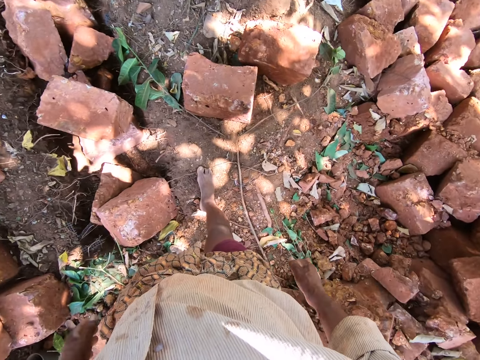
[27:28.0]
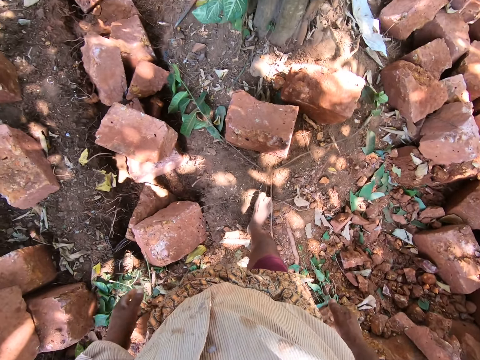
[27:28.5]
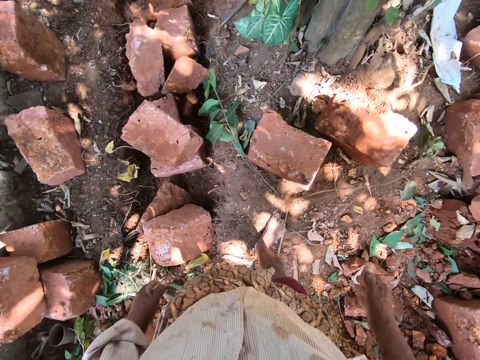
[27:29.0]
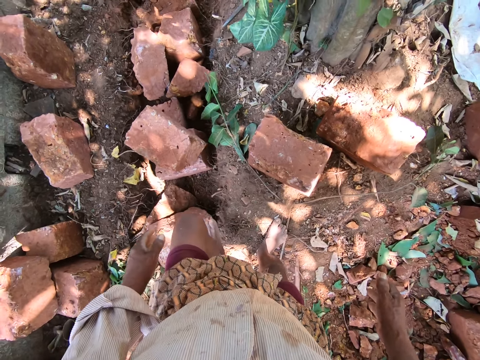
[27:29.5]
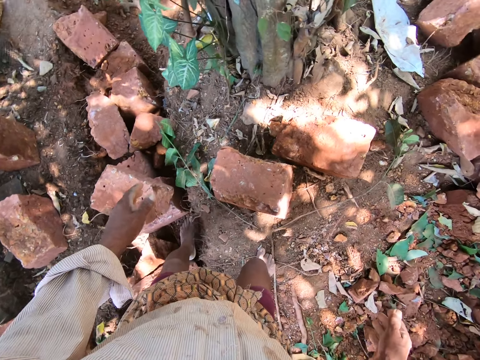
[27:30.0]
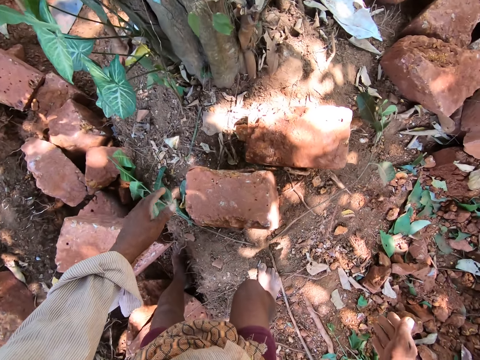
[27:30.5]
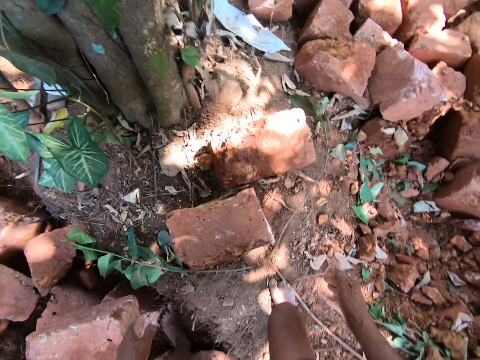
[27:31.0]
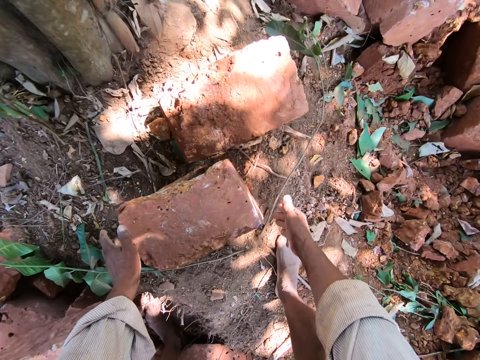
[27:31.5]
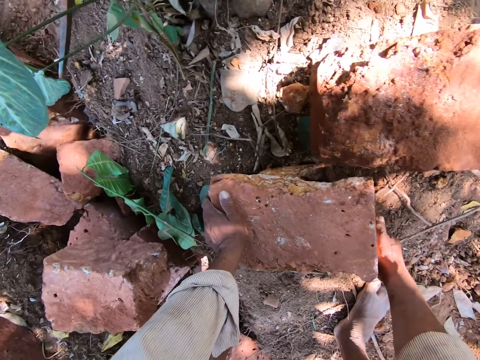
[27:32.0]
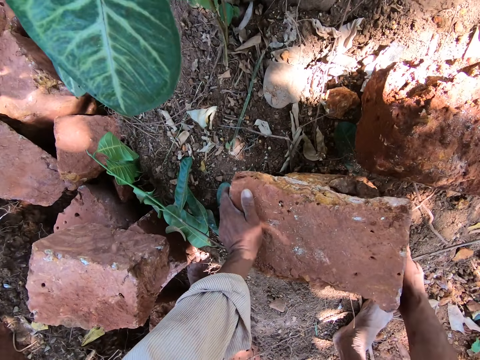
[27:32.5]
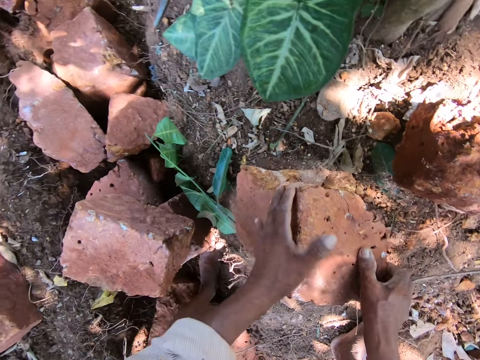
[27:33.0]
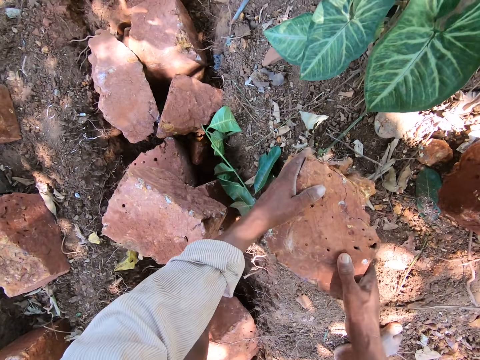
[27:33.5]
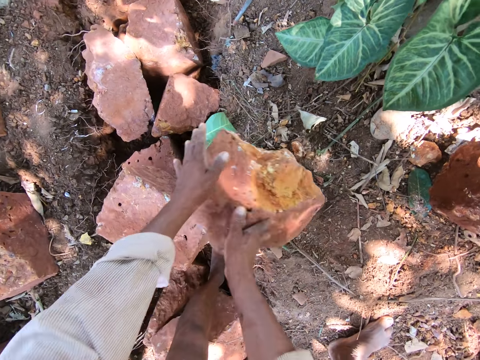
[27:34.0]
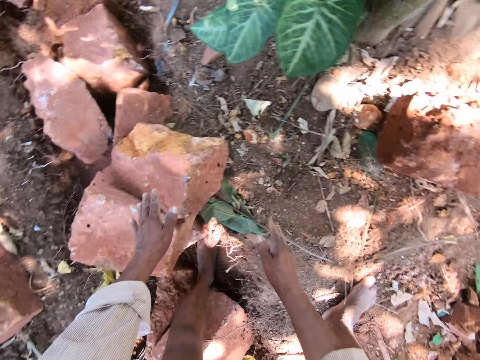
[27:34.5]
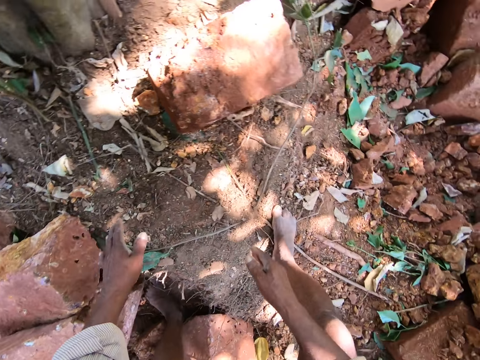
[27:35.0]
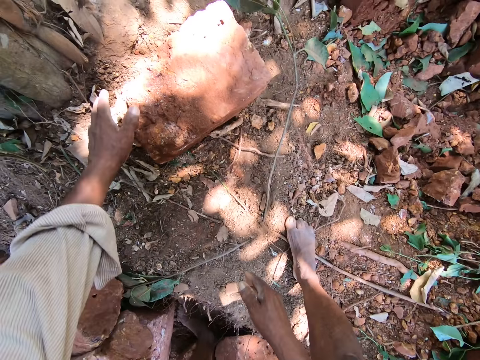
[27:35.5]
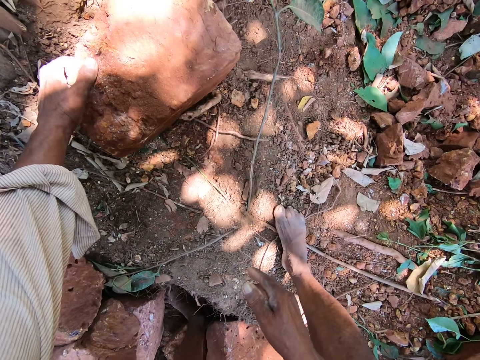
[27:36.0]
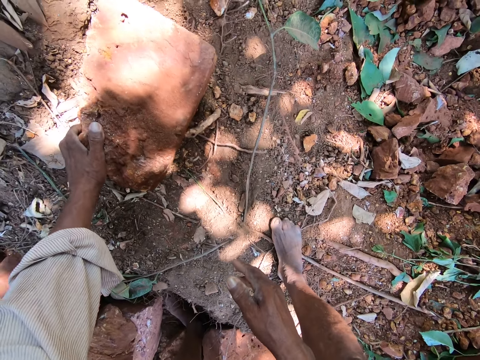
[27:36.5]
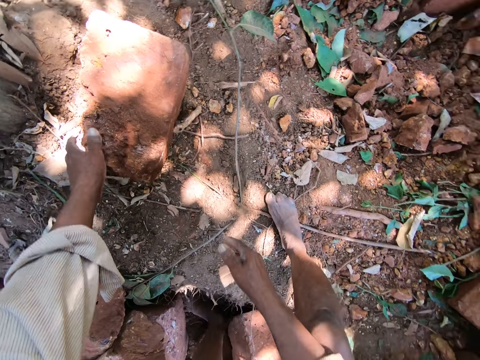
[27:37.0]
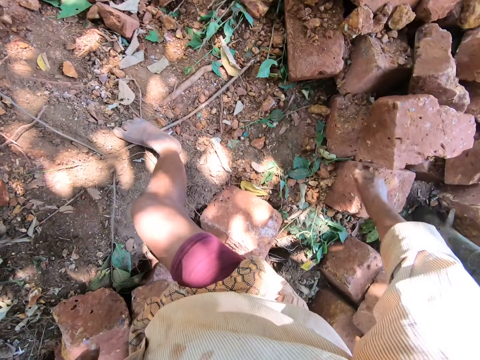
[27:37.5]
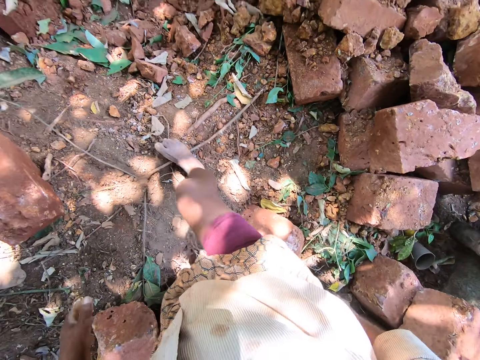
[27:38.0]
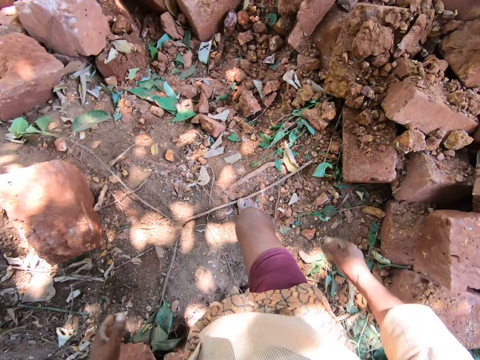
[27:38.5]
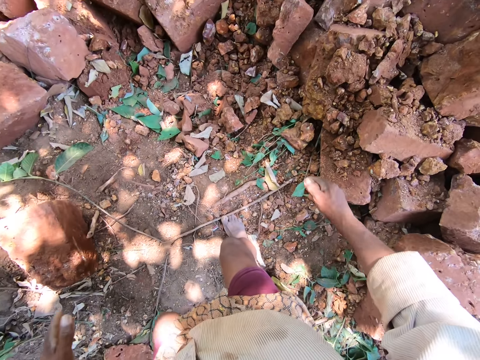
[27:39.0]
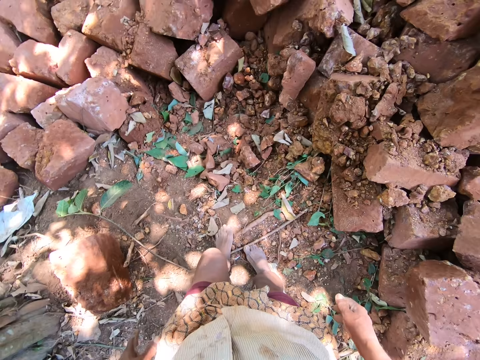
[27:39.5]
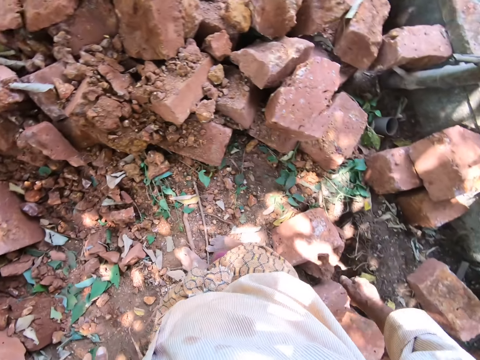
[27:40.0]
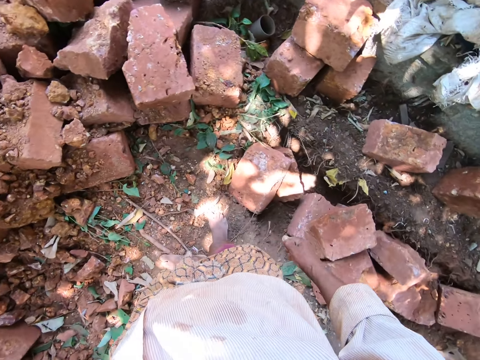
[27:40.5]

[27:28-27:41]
The camera wearer moves a brick on the ground with both hands. He turns a block of stone. He moves the brick on the ground with his left hand.

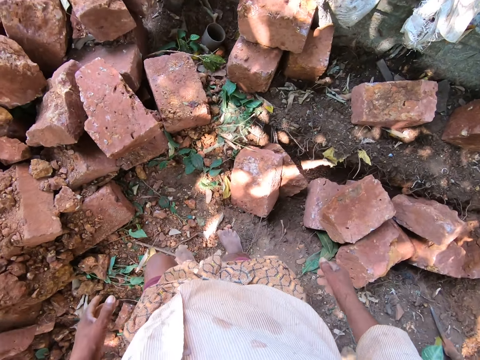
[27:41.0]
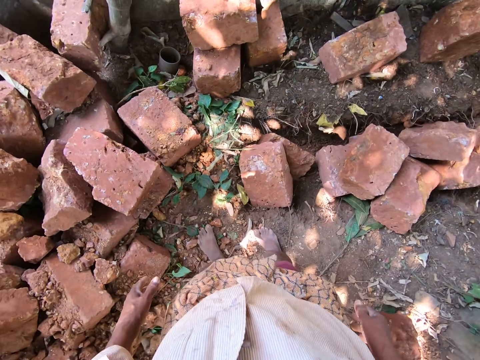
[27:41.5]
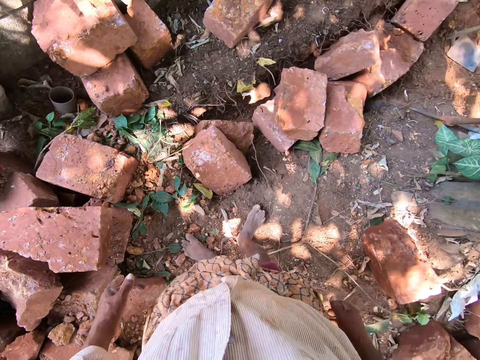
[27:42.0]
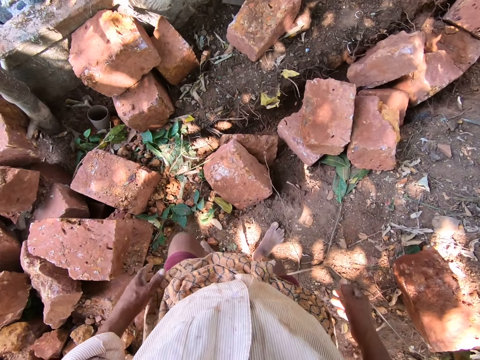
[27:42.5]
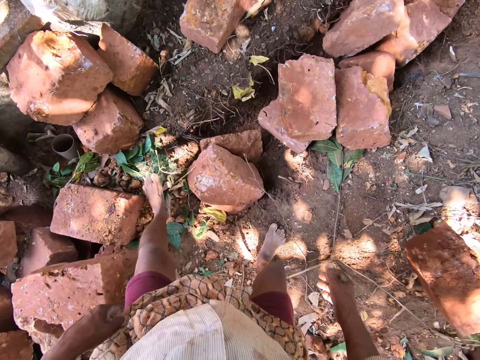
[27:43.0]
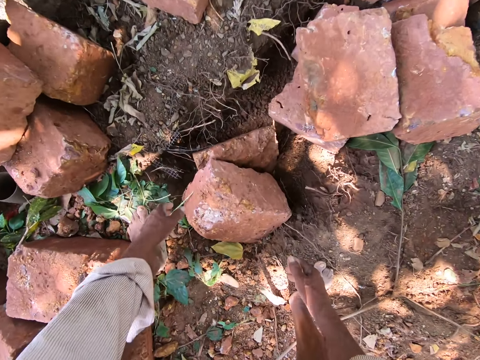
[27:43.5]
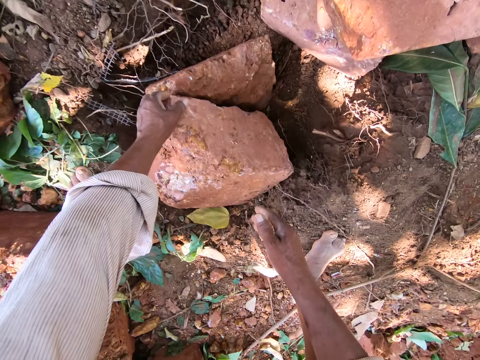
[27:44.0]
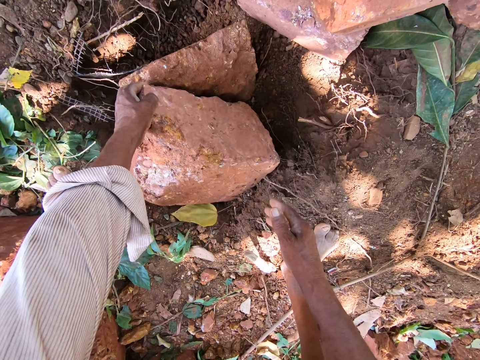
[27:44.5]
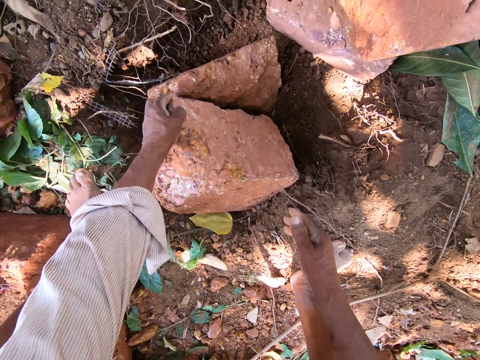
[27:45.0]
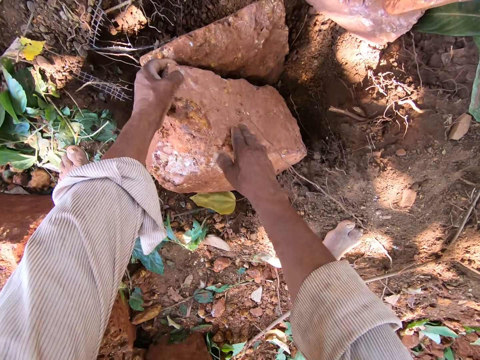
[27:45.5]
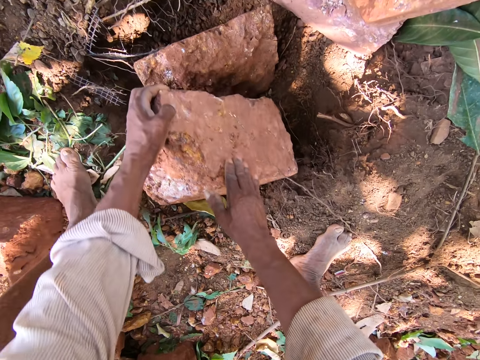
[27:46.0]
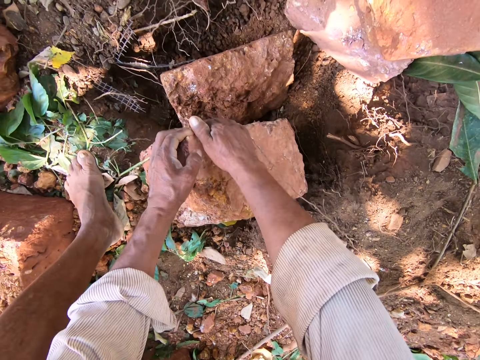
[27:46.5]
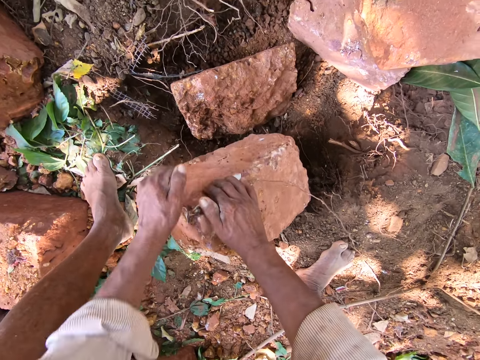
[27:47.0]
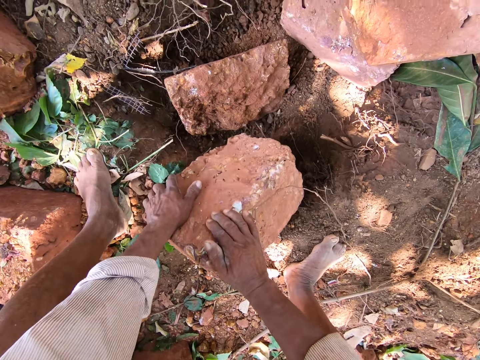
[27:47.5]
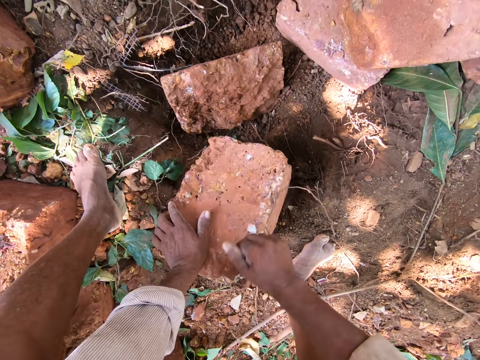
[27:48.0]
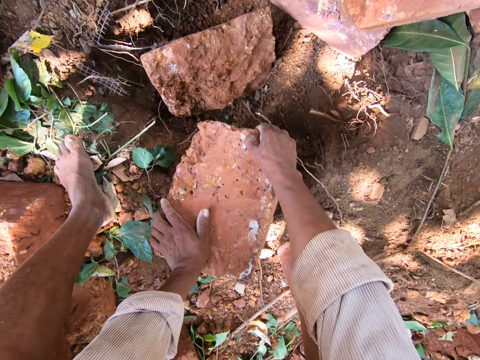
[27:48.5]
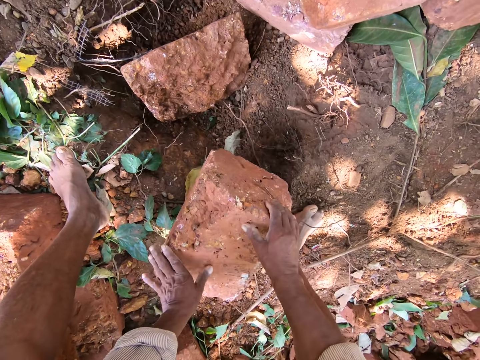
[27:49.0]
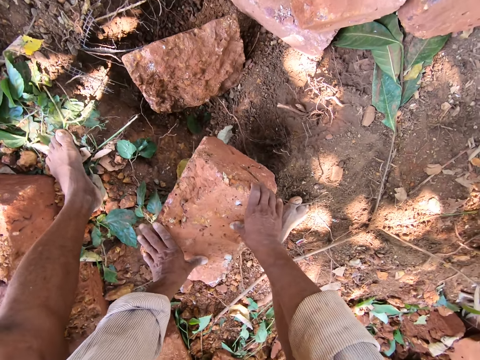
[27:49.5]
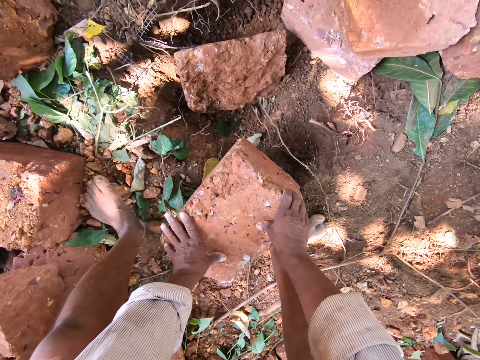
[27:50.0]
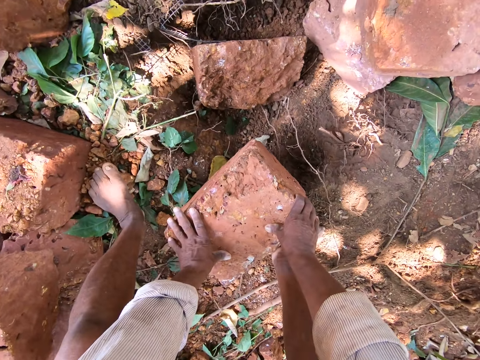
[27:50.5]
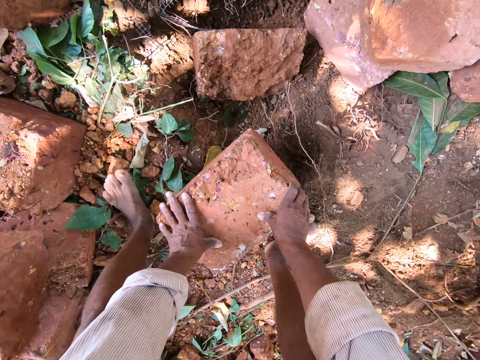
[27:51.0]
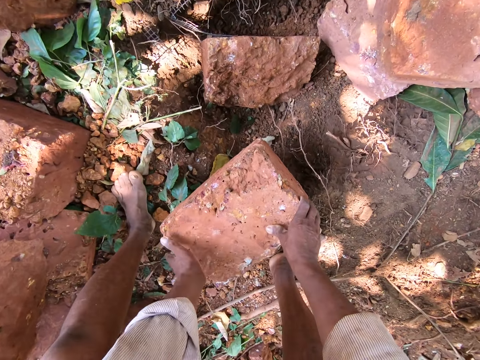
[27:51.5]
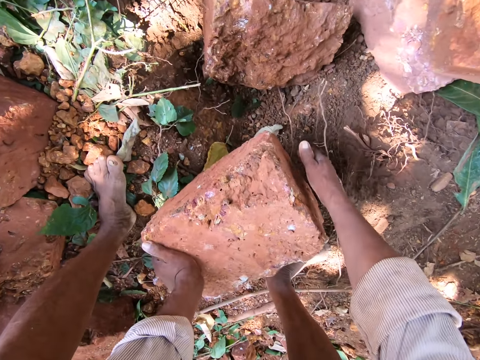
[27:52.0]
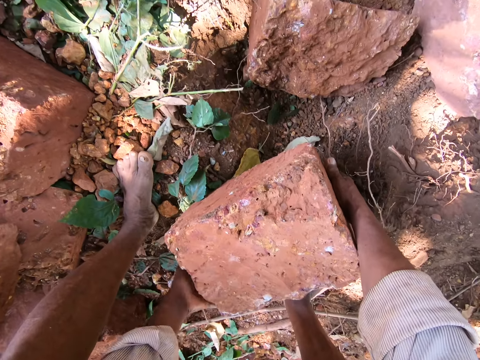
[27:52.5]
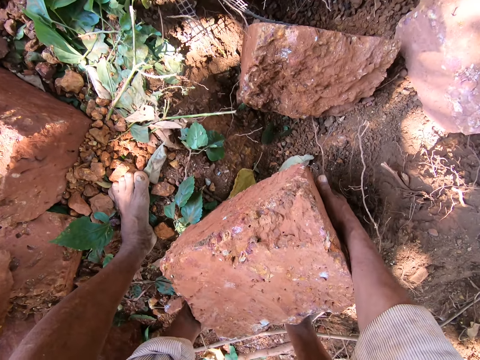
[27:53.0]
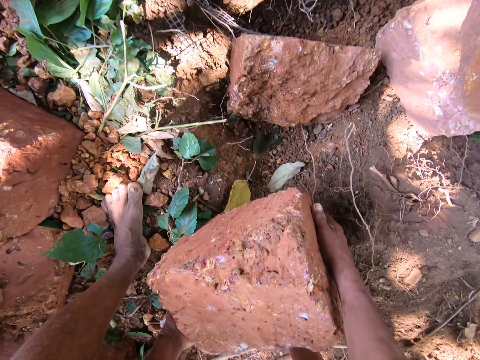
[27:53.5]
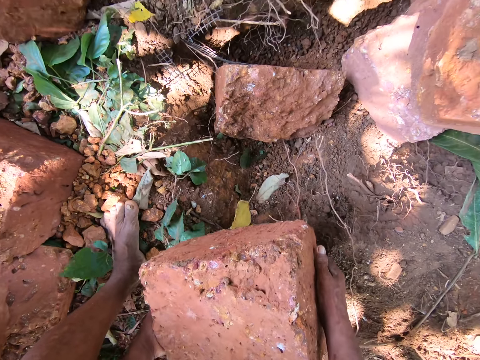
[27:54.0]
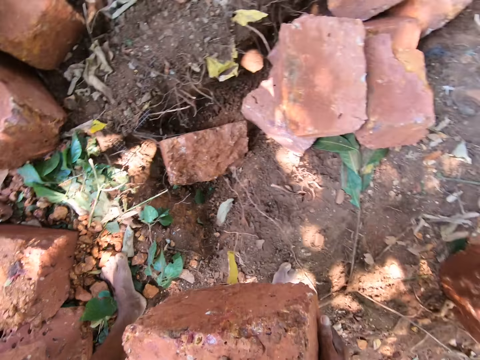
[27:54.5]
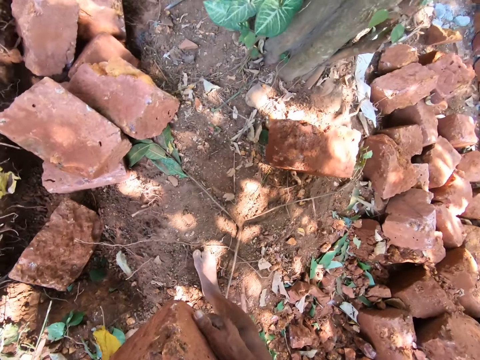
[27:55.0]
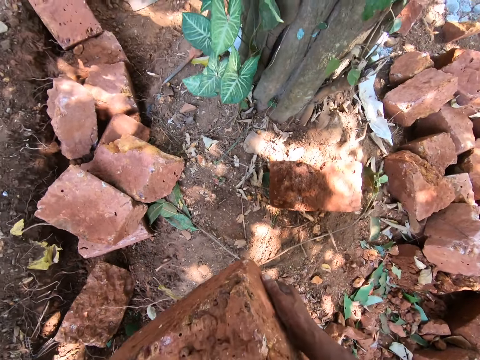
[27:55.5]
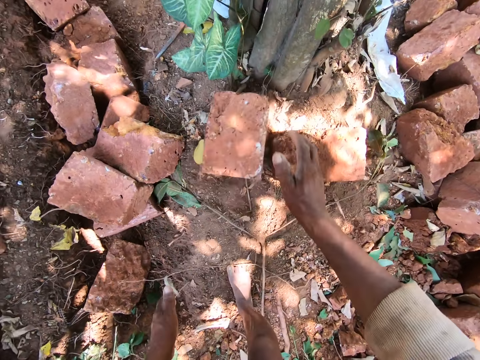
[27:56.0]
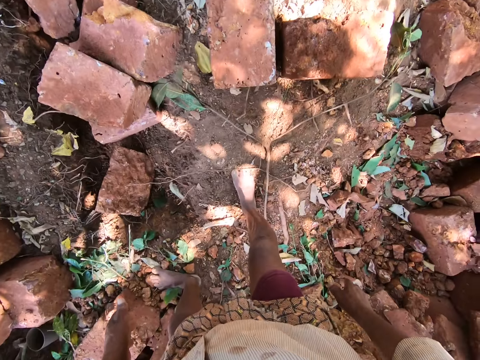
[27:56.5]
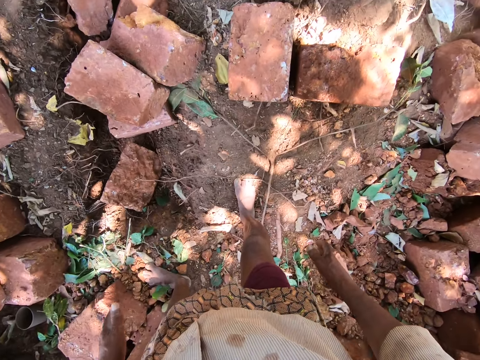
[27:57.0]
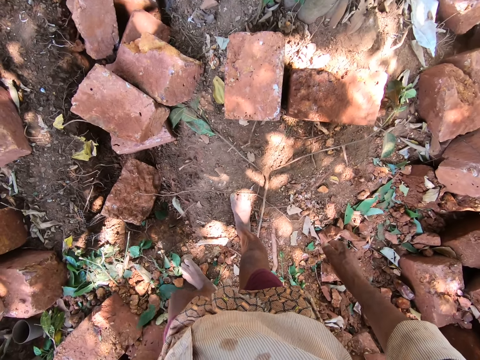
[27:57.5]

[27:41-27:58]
The camera wearer moves a brick on the ground with his left hand. He grabs a stone. He moves the brick on the ground with both hands. He picks up the brick from the ground with both hands. He drops the bricks on the ground with both hands.
